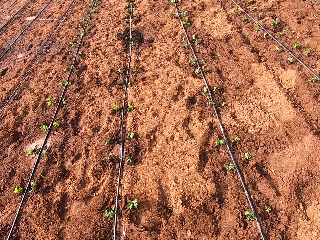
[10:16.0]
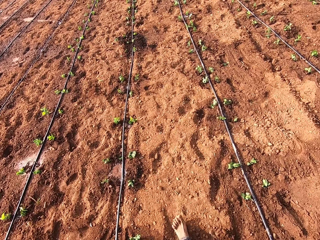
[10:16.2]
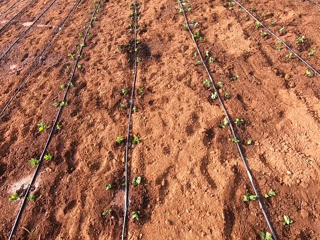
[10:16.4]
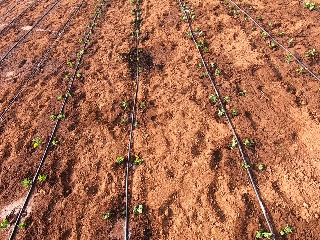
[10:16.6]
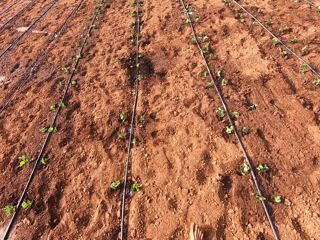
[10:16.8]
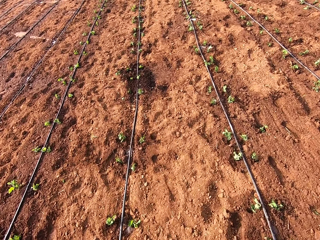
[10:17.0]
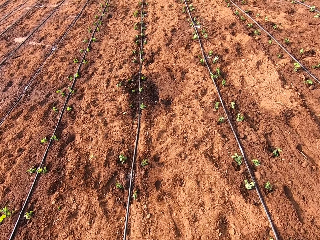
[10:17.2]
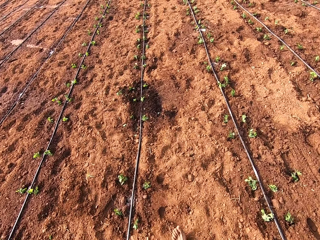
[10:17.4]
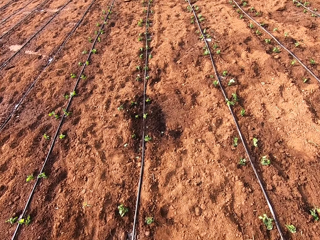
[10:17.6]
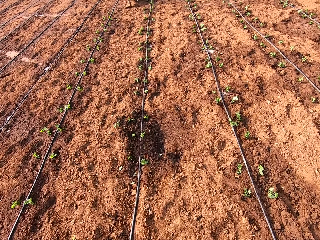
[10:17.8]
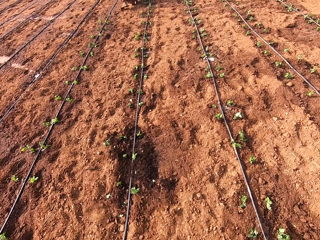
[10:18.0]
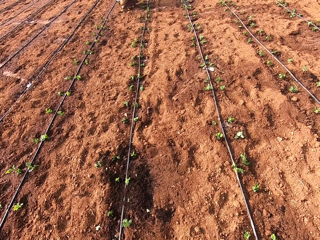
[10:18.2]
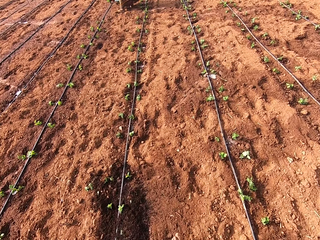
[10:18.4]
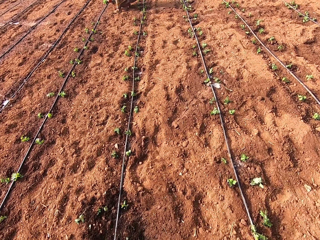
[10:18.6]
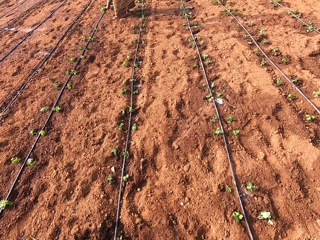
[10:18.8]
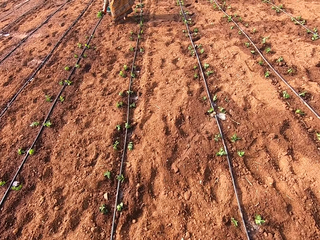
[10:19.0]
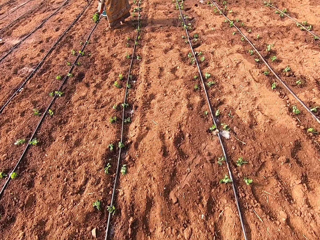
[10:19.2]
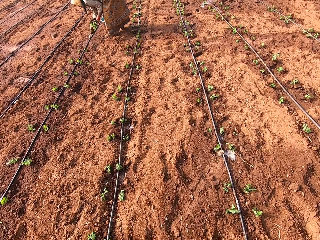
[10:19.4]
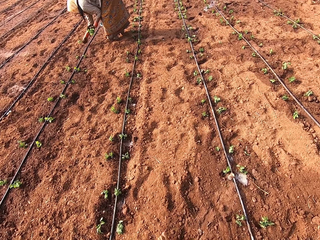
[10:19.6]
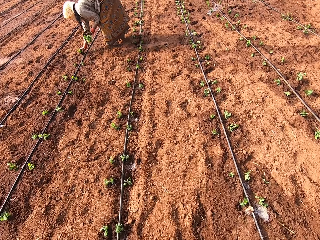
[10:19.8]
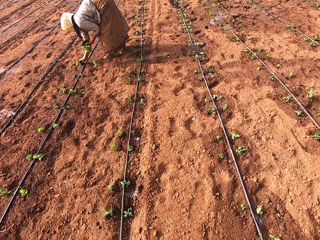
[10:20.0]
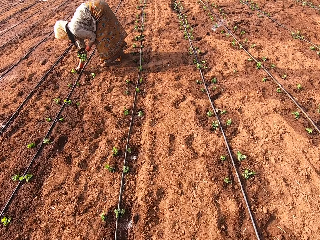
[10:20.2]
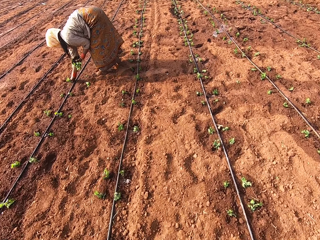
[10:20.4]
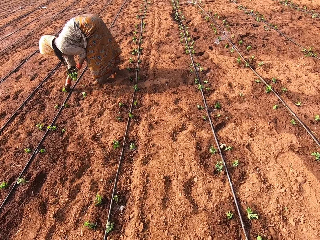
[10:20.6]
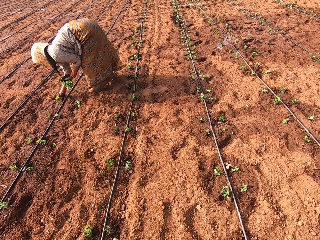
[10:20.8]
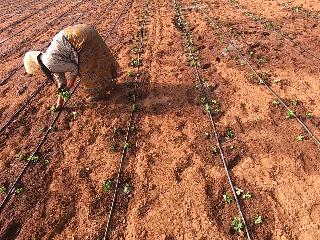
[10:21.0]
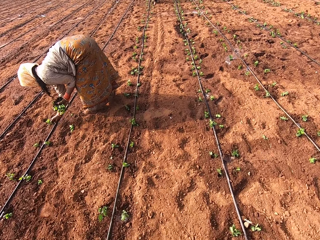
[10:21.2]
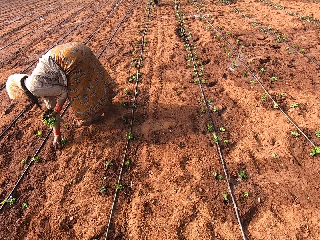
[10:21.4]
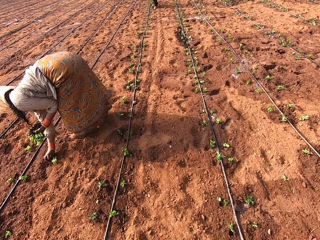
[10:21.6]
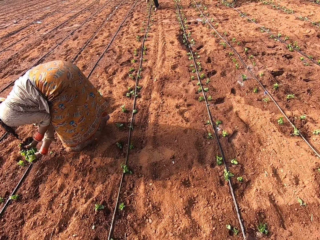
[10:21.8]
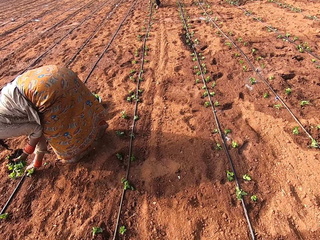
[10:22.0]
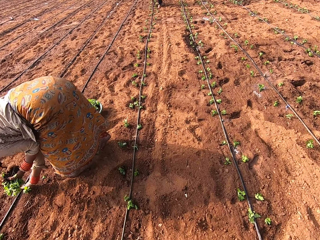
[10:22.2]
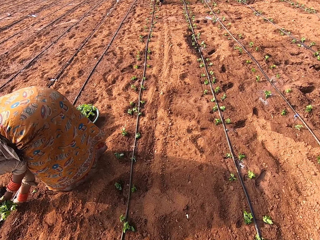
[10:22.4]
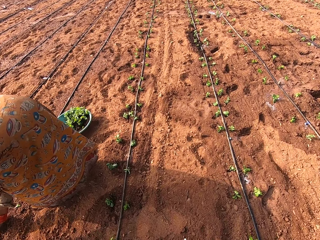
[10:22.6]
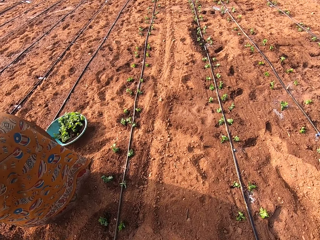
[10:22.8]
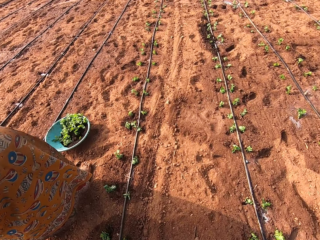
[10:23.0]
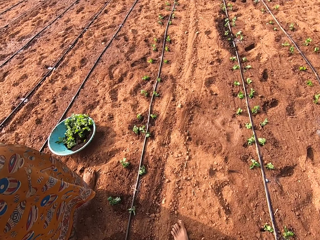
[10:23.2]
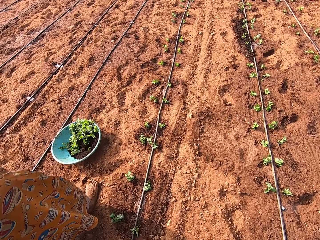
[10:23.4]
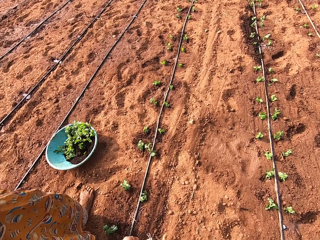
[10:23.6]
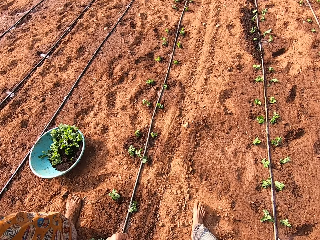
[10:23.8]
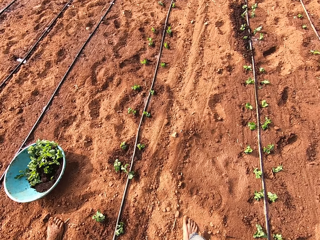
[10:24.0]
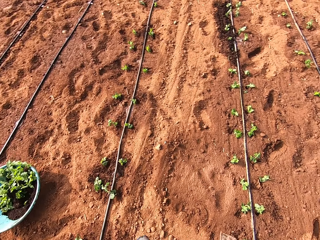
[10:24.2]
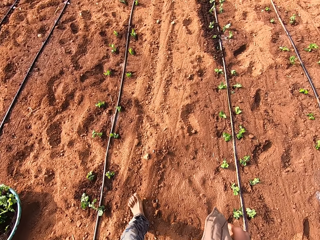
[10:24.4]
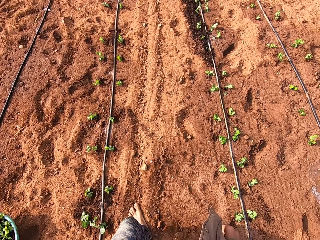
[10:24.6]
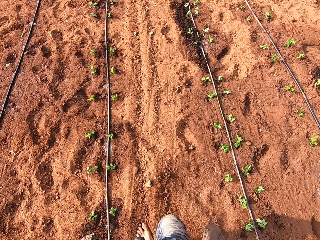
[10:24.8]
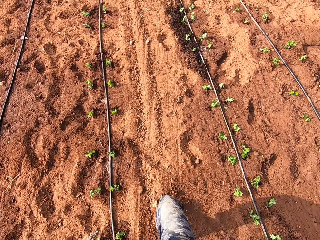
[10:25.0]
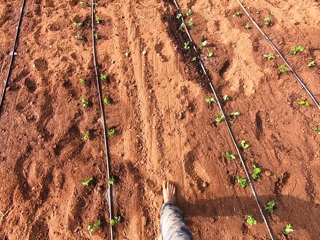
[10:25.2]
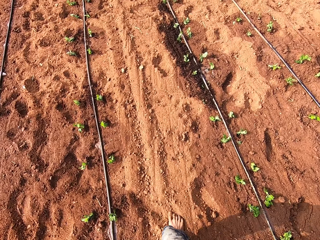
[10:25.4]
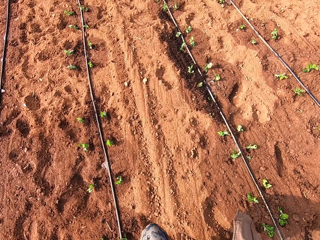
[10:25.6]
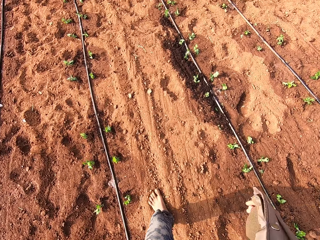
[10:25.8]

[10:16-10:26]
A woman puts a plant in the soil with her right hand. The woman picks some plants from the ground in her right hand. The woman puts the plant in the soil with her right hand.

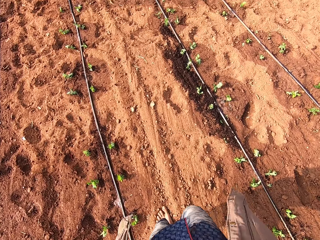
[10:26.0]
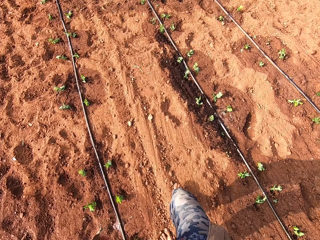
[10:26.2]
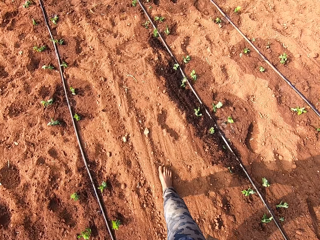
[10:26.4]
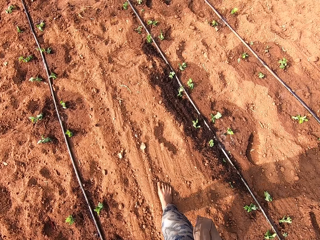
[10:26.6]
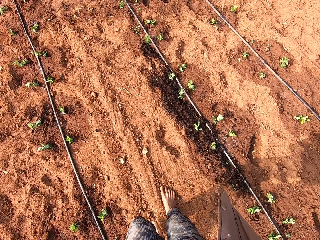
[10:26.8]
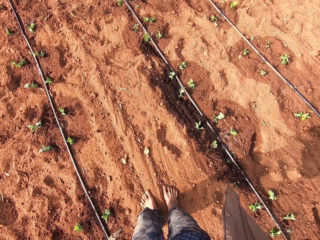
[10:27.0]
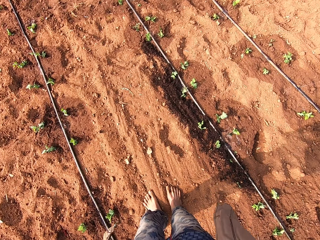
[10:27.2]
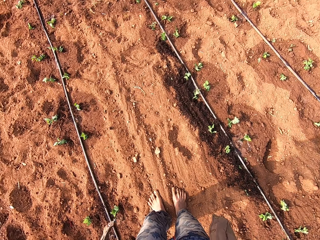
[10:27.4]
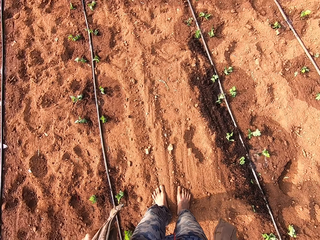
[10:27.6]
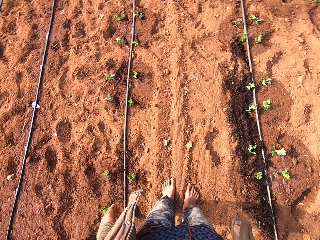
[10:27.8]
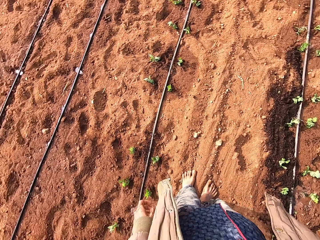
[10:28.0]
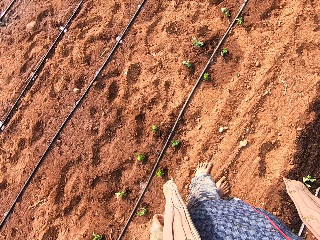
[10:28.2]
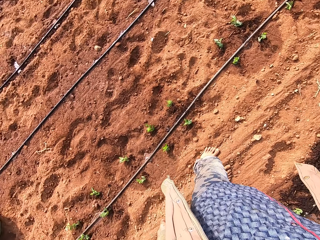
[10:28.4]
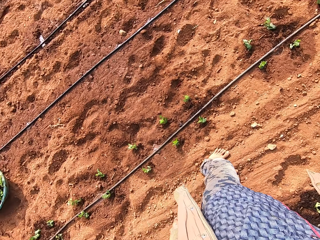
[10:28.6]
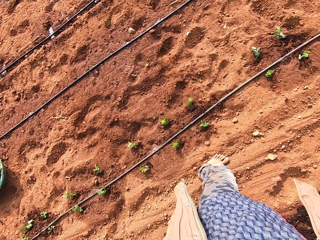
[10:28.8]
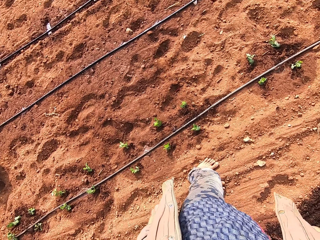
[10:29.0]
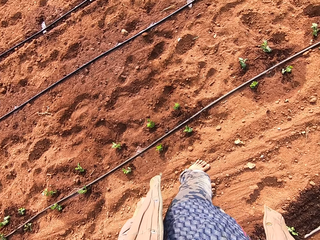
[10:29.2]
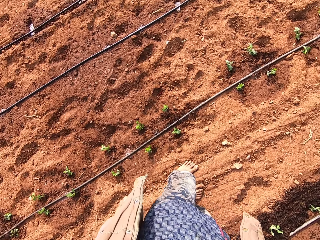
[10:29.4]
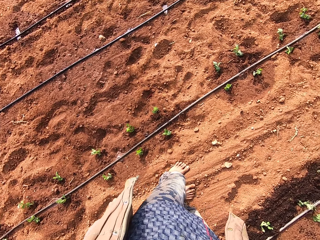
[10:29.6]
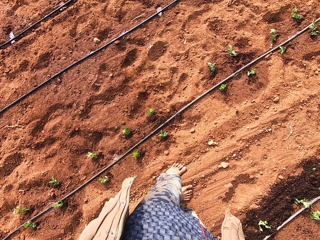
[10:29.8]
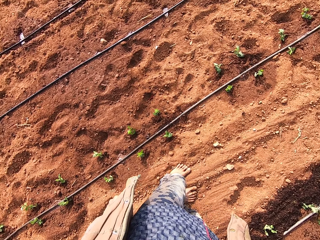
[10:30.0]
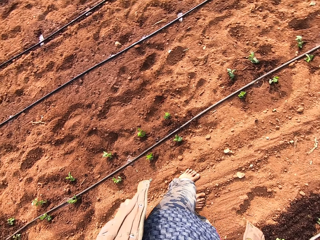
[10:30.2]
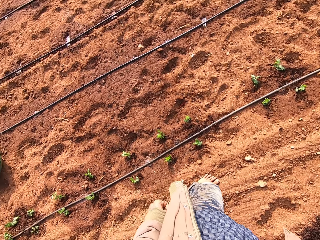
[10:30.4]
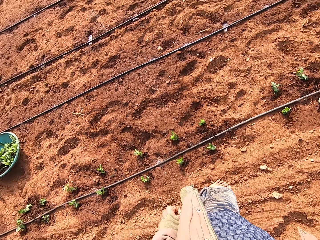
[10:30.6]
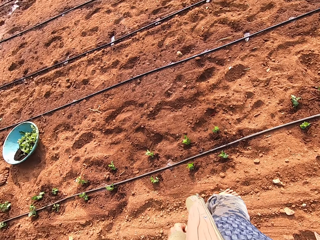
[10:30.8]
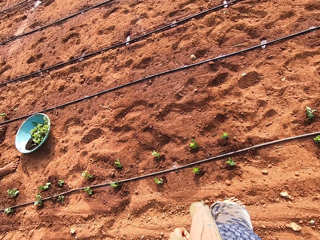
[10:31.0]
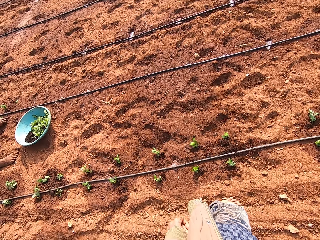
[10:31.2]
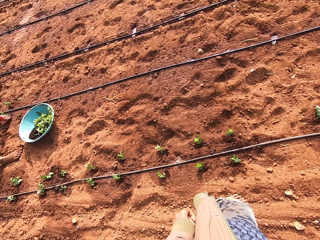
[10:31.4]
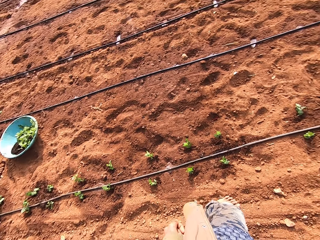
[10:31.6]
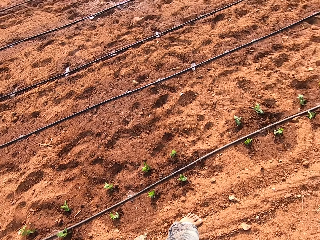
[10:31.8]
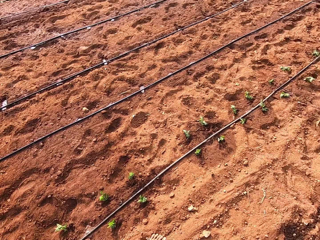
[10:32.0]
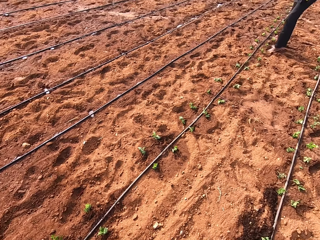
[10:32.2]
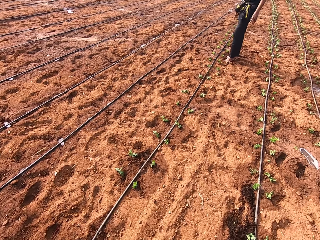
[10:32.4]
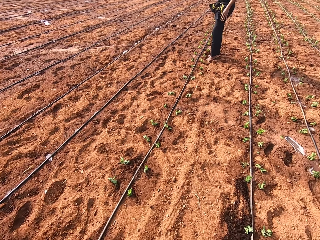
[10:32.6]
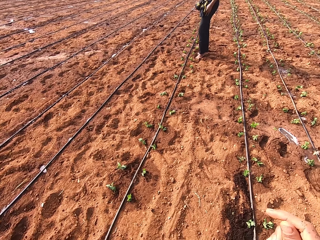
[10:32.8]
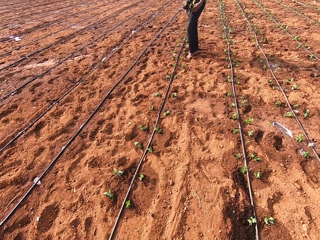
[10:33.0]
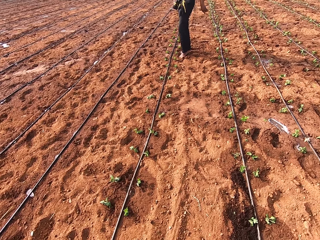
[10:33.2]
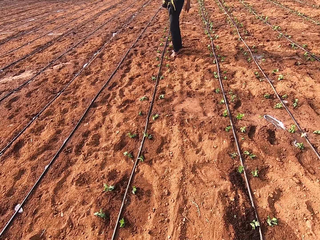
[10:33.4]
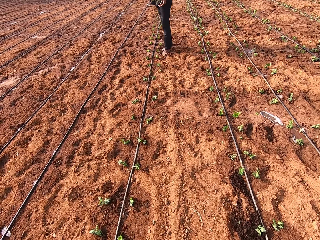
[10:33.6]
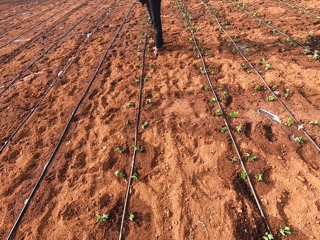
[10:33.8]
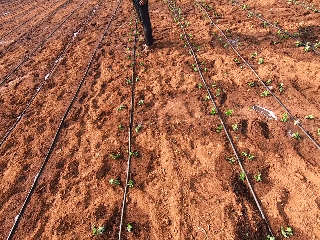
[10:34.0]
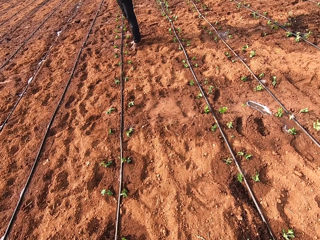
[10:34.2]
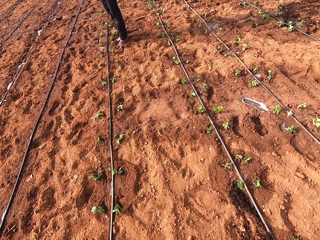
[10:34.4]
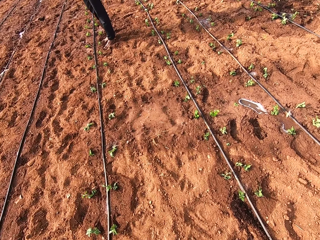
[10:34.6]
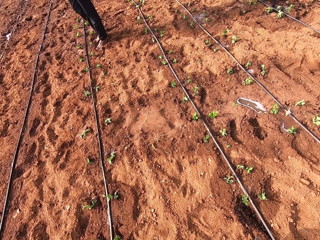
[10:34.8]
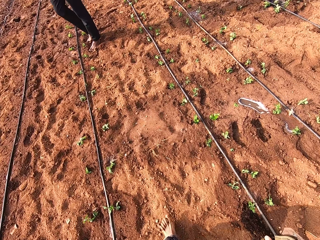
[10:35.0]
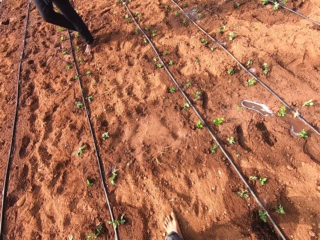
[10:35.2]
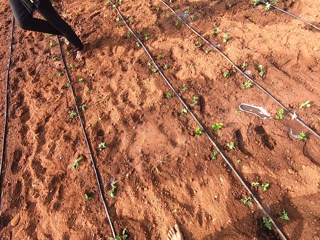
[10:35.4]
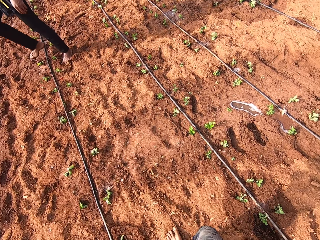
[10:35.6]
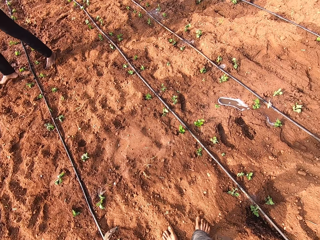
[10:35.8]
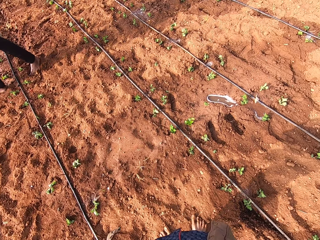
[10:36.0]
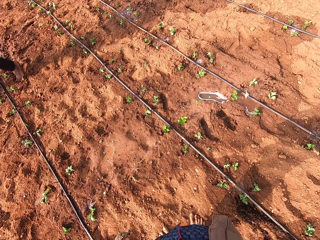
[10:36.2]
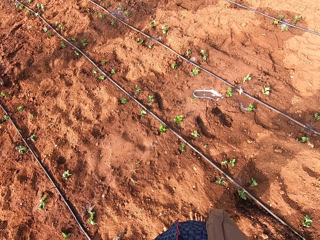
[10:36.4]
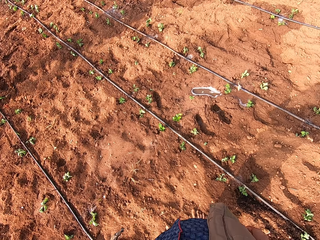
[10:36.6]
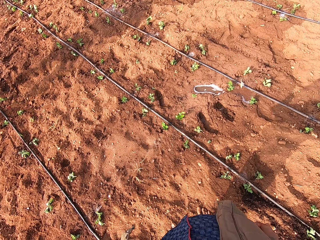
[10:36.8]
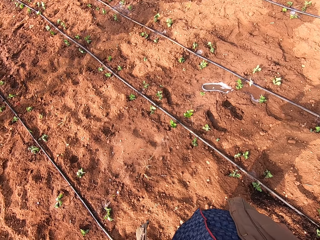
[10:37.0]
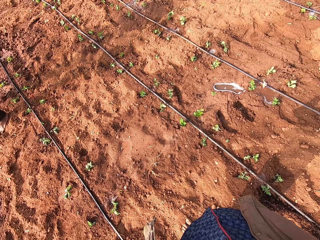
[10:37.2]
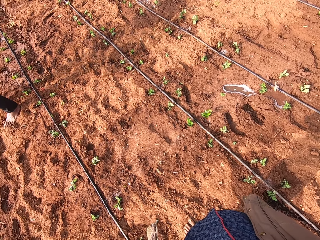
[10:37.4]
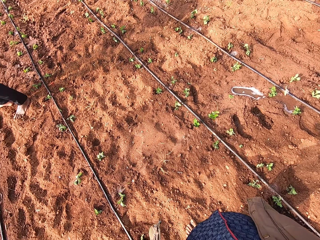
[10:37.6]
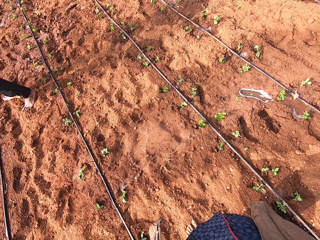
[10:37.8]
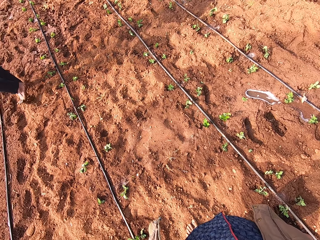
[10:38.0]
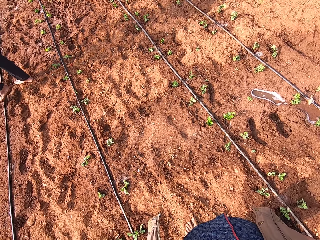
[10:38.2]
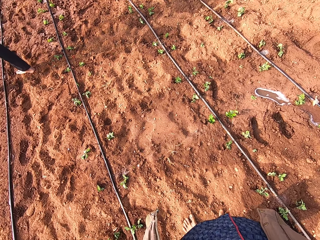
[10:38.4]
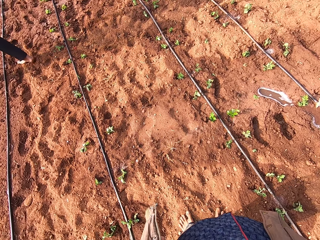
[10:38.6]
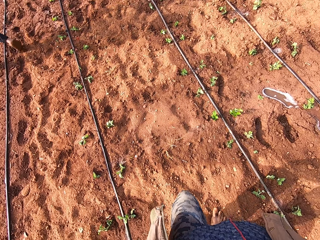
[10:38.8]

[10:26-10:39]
The camera wearer converses with the woman and a man. The woman talks to the camera wearer. The camera wearer stops. They turn towards the woman. They talk. The man talks to the camera wearer. The camera wearer looks at the man. They walk towards the man. They stop walking.
